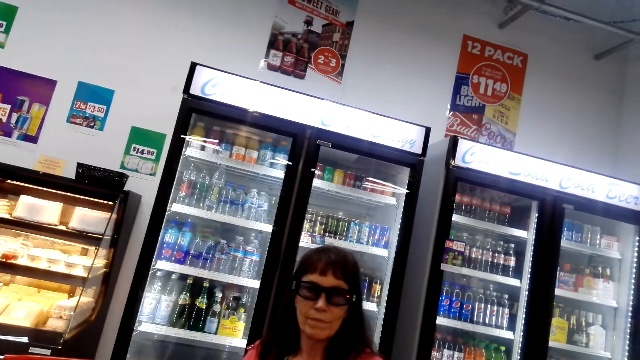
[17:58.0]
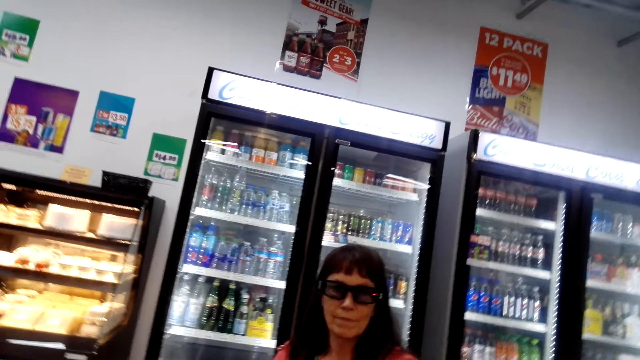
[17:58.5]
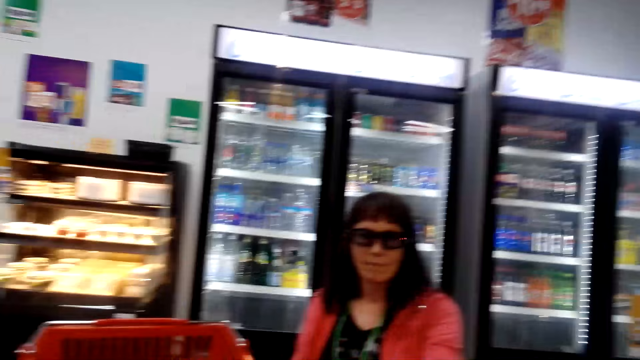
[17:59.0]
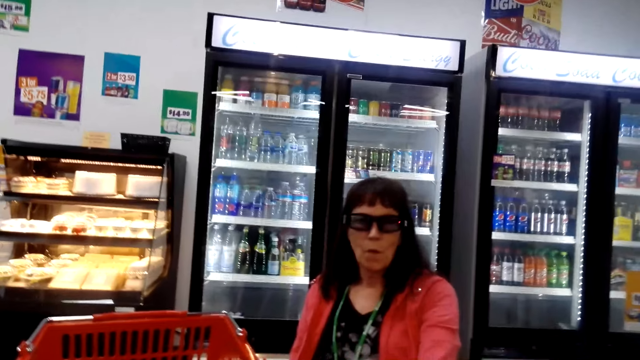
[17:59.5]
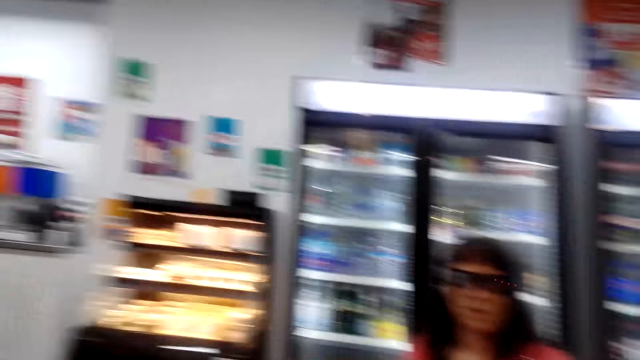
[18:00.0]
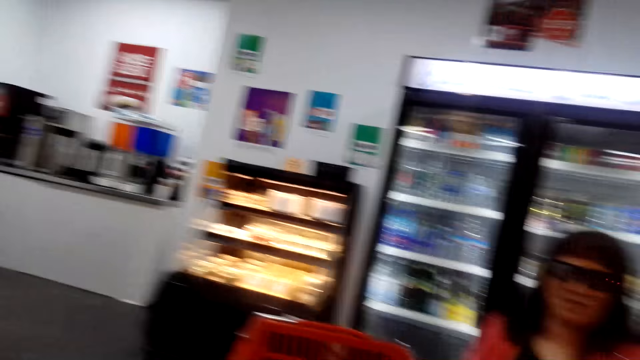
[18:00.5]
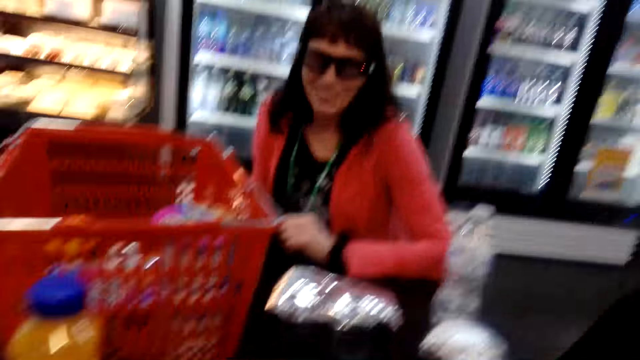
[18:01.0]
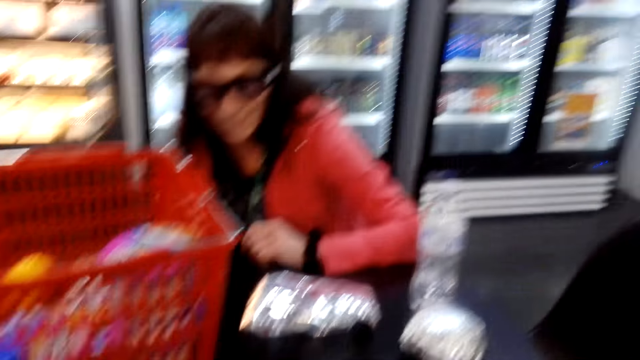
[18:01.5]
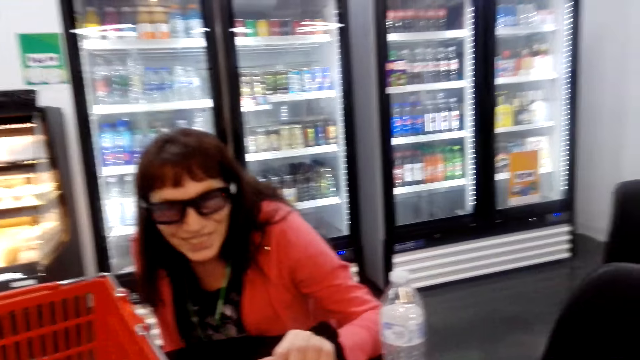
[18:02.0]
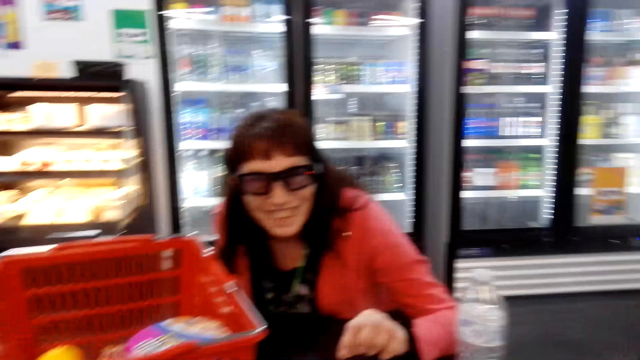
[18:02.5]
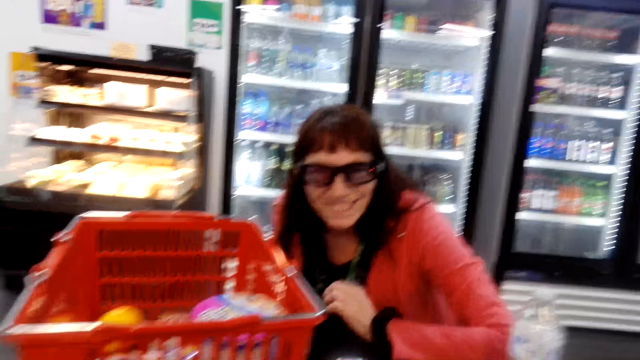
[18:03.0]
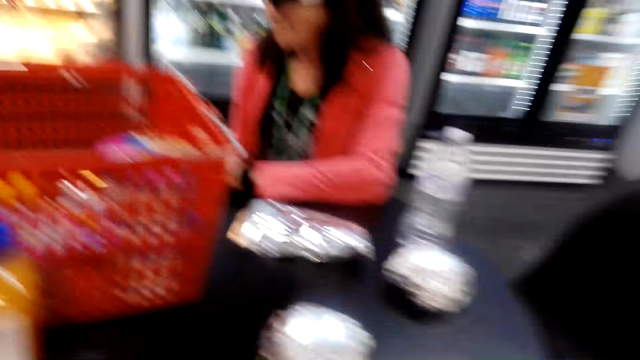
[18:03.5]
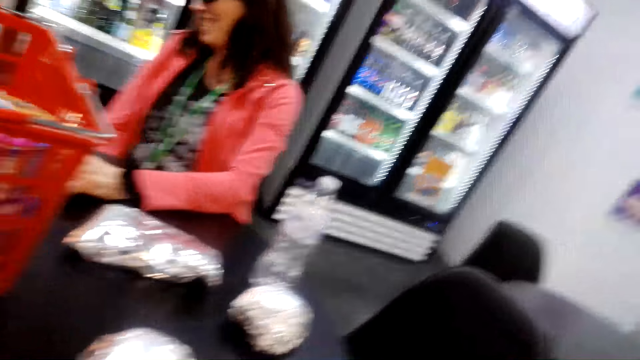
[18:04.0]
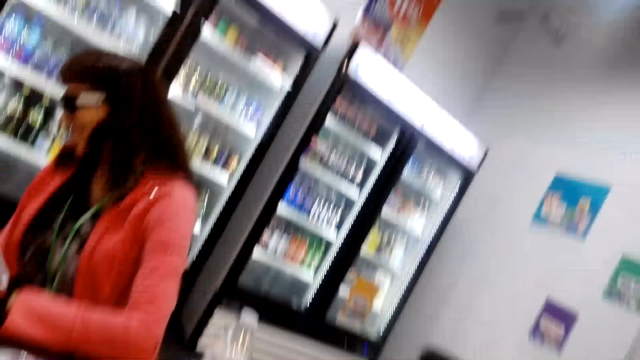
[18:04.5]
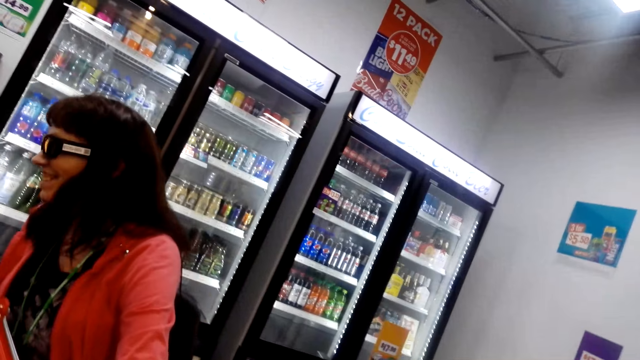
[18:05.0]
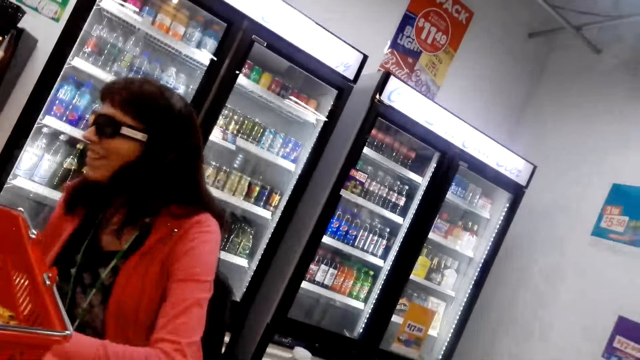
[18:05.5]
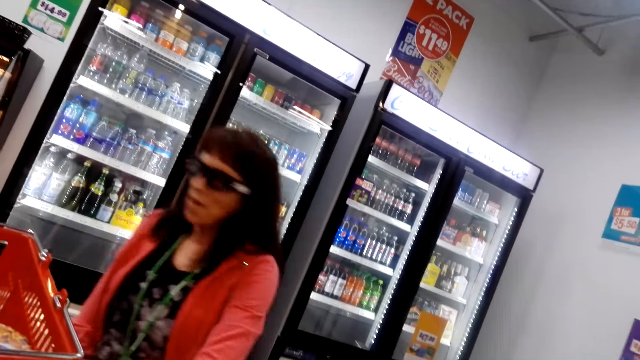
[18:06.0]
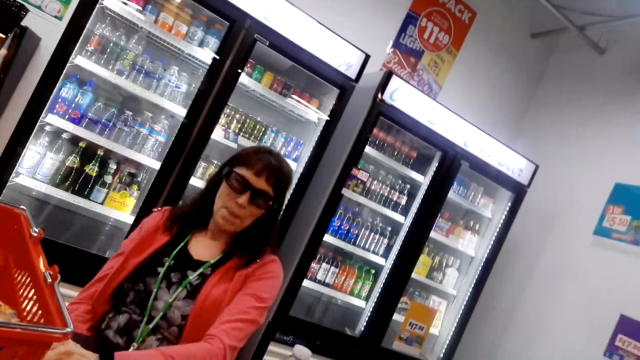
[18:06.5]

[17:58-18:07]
The camera wearer laughs. A person talks with the camera wearer and laughs. The camera wearer laughs.

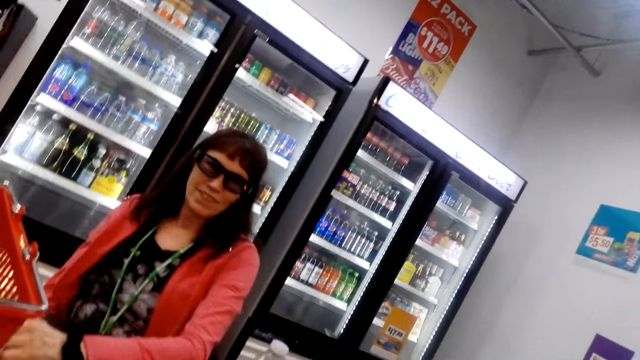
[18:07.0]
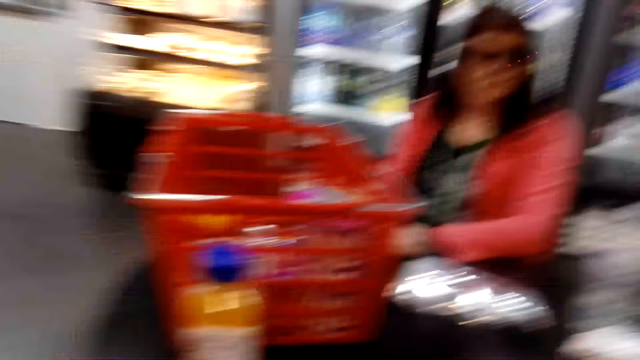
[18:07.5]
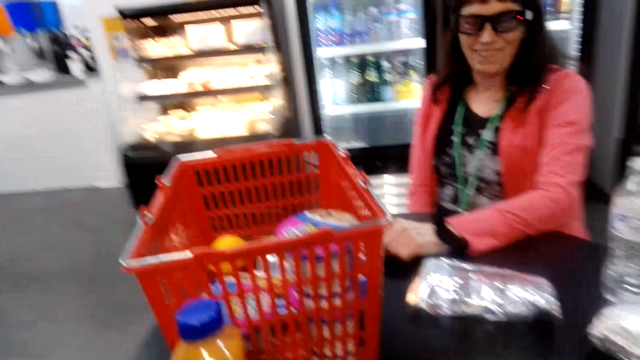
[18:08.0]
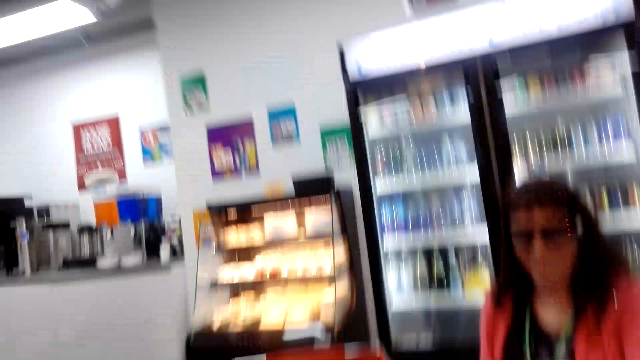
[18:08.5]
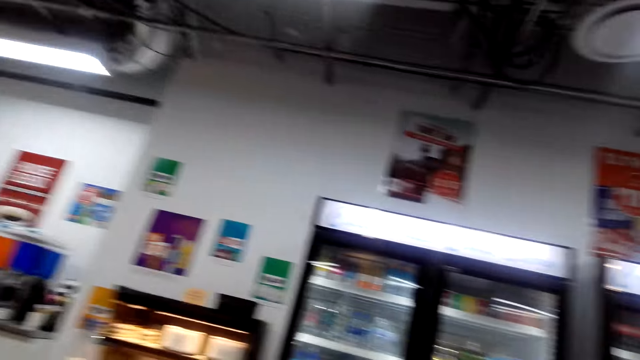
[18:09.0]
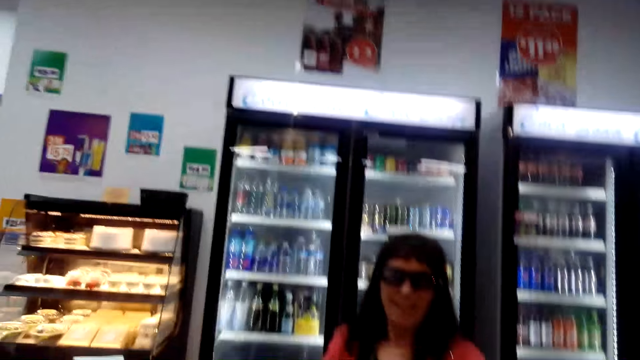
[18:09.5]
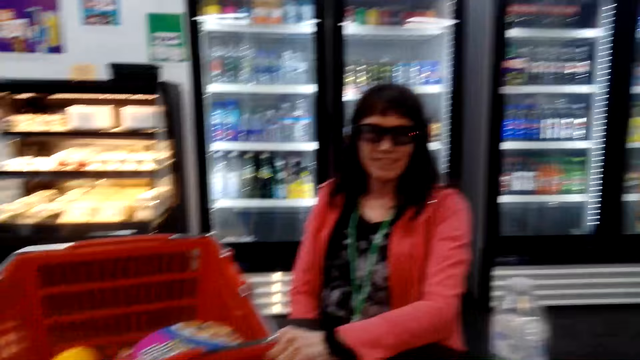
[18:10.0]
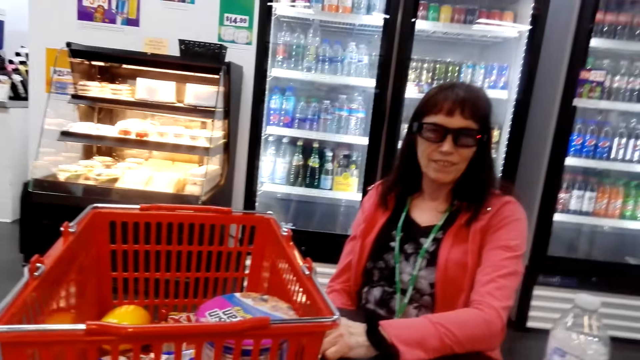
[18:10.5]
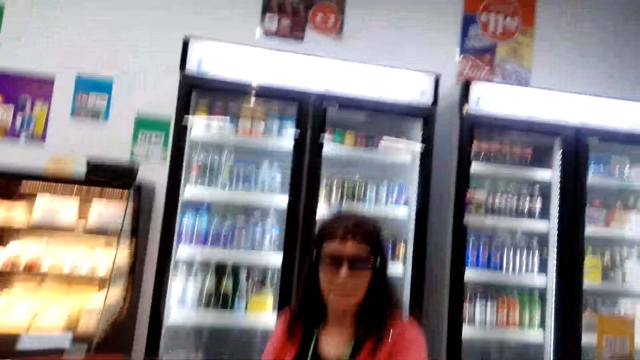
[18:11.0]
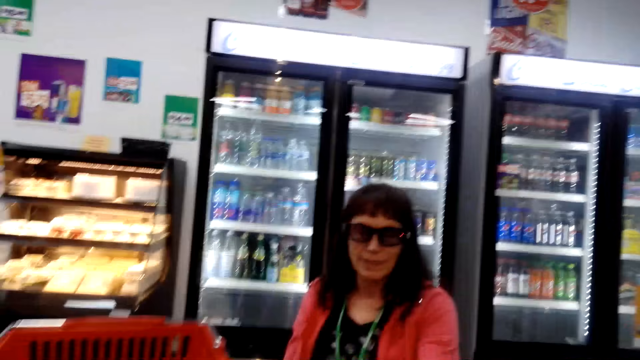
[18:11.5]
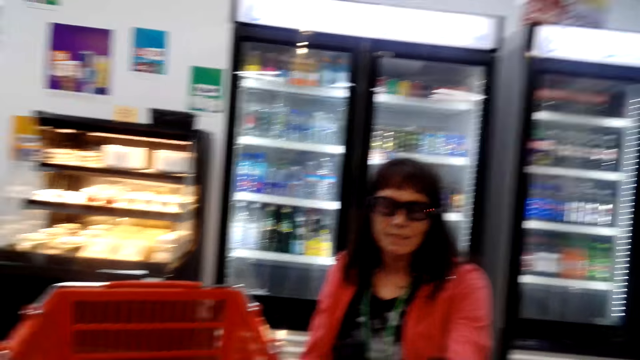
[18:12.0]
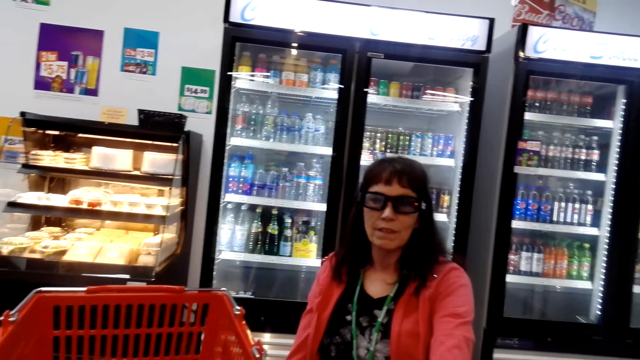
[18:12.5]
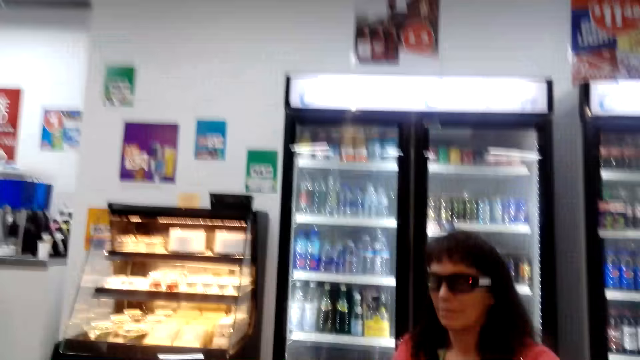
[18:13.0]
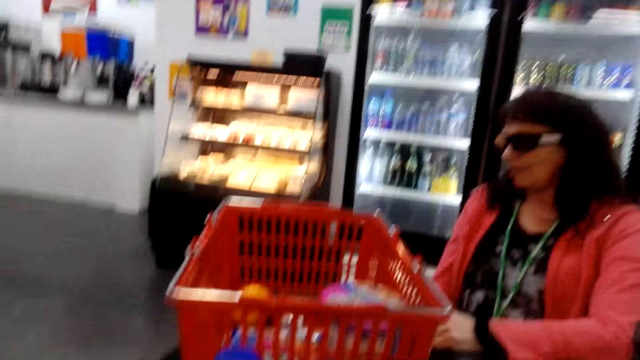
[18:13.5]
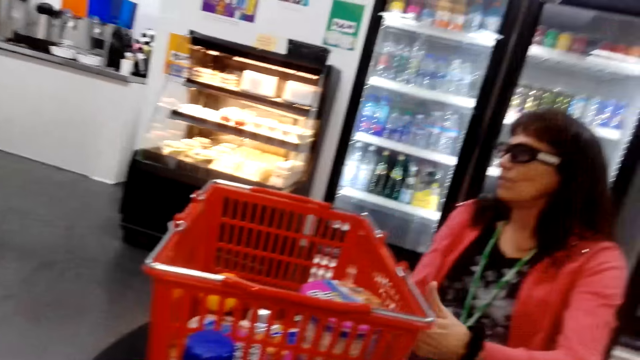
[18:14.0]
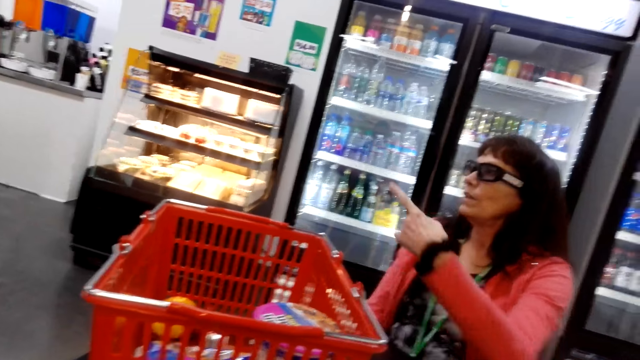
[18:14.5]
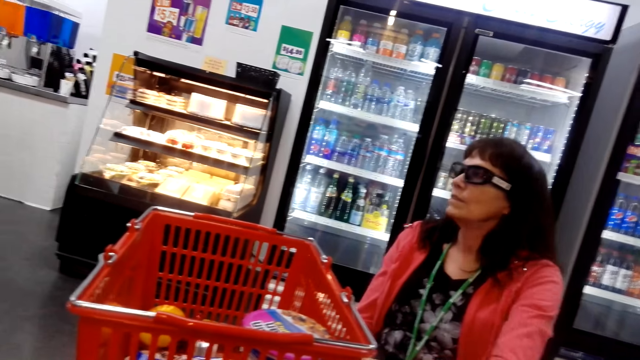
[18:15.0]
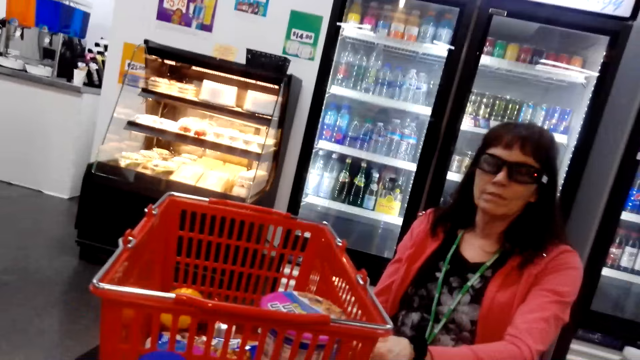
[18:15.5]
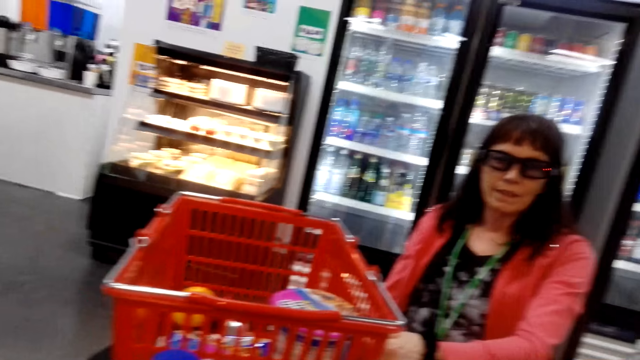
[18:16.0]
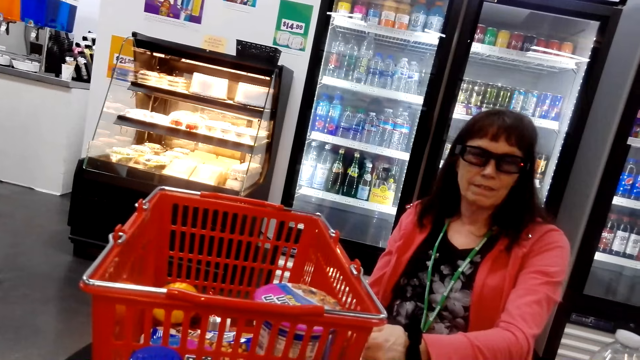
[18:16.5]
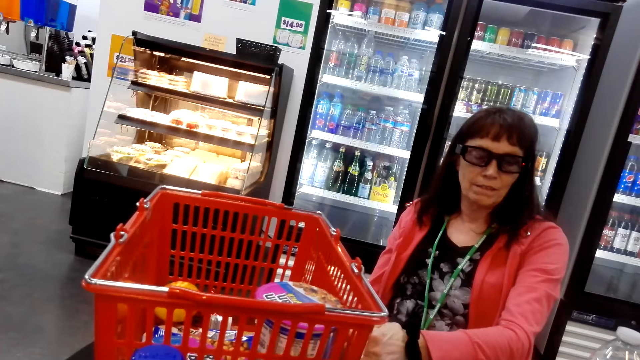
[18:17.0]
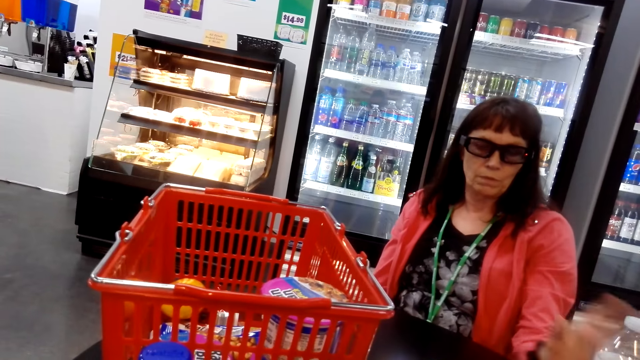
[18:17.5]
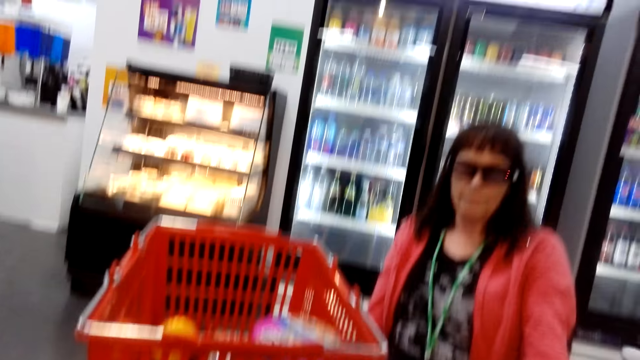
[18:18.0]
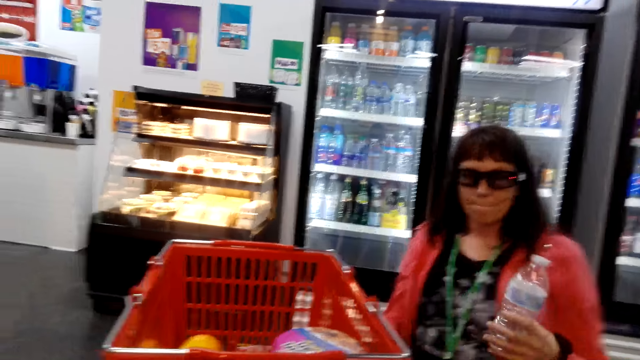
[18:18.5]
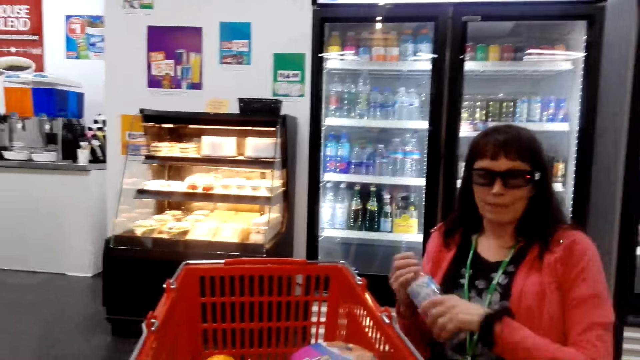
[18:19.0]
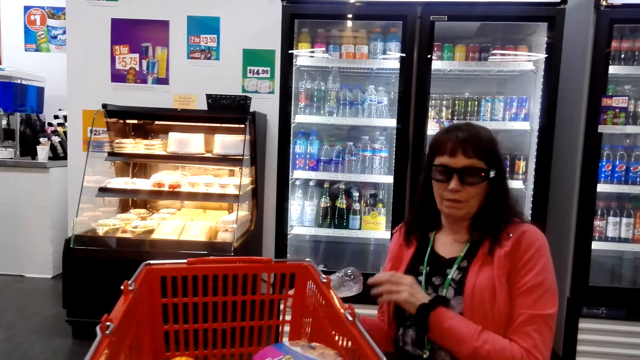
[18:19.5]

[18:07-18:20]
A person laughs. The camera wearer talks with the person. The person talks with the camera wearer.
